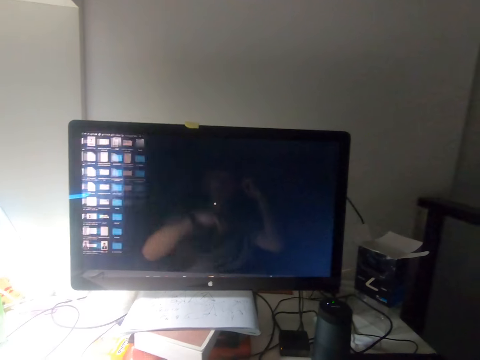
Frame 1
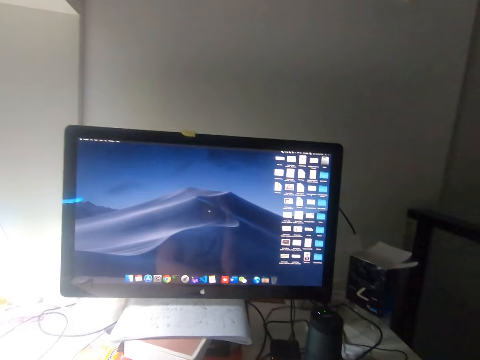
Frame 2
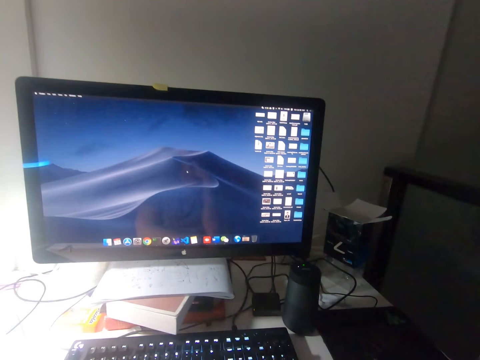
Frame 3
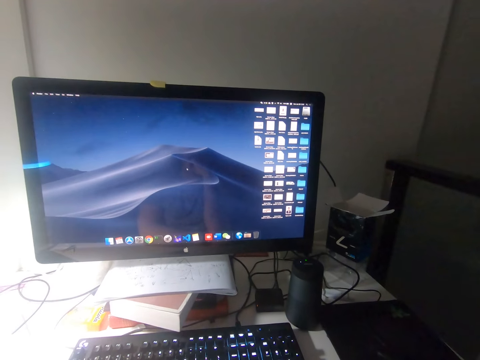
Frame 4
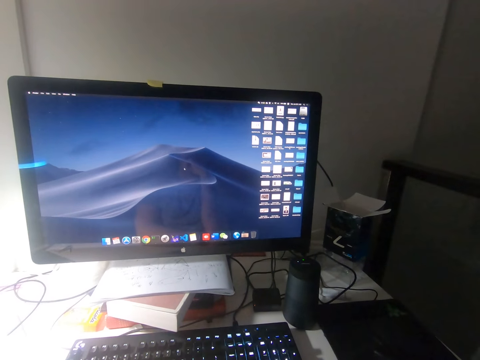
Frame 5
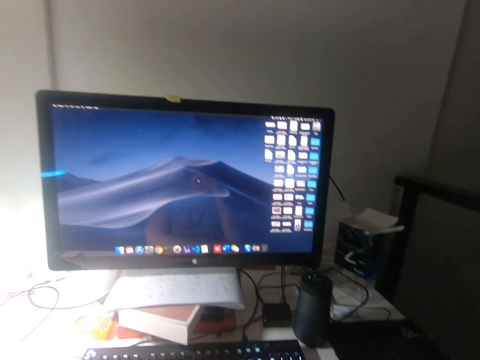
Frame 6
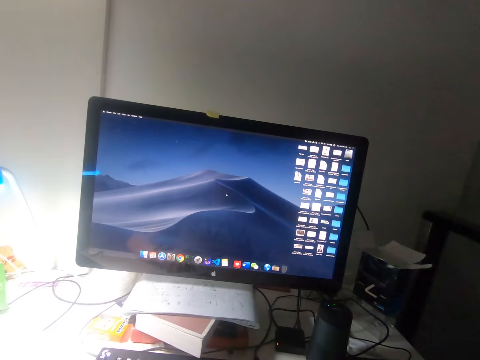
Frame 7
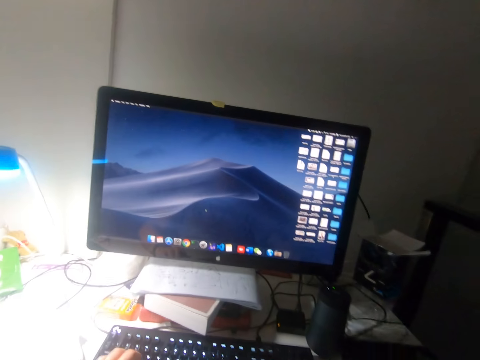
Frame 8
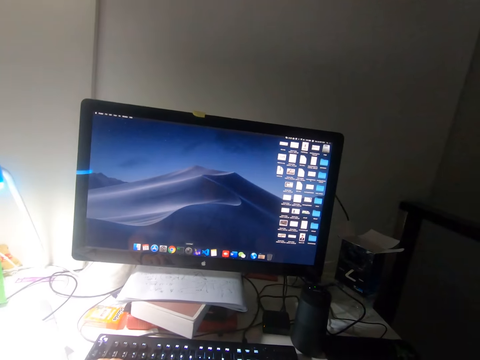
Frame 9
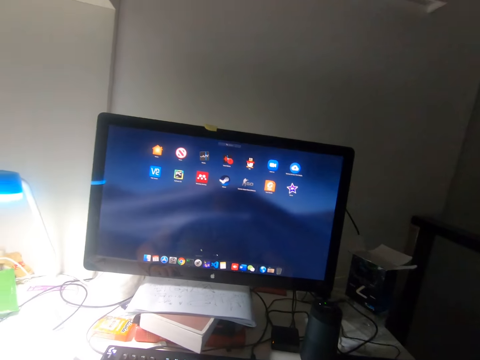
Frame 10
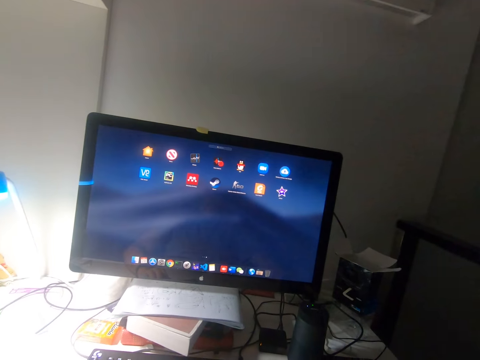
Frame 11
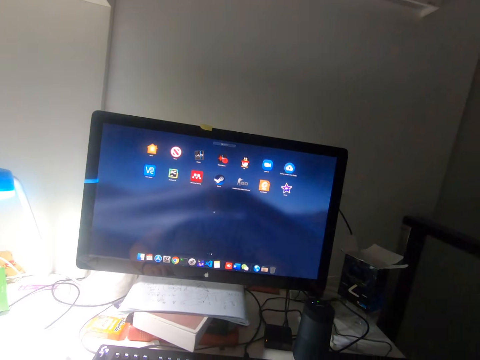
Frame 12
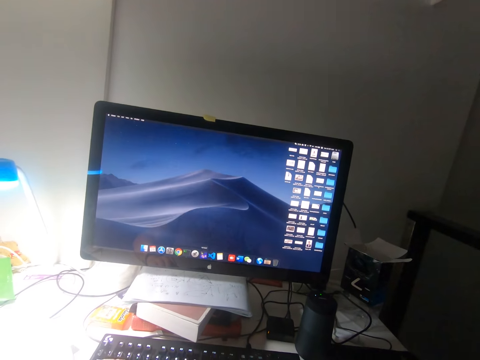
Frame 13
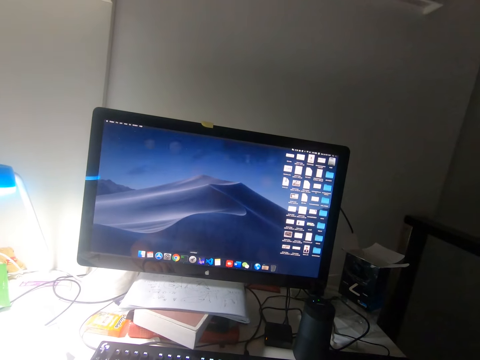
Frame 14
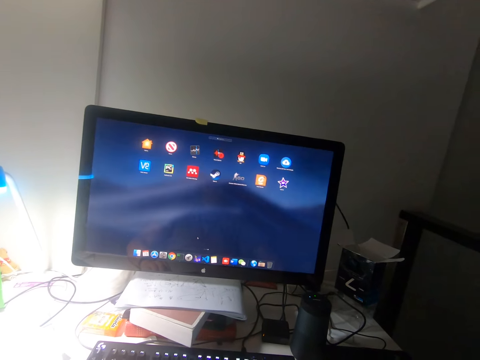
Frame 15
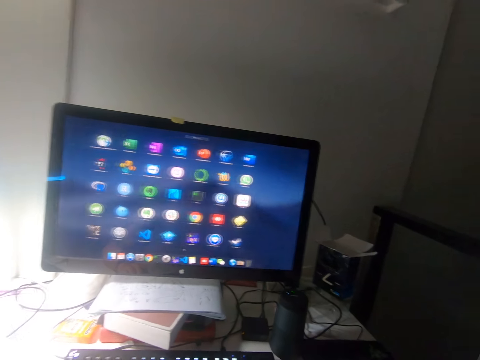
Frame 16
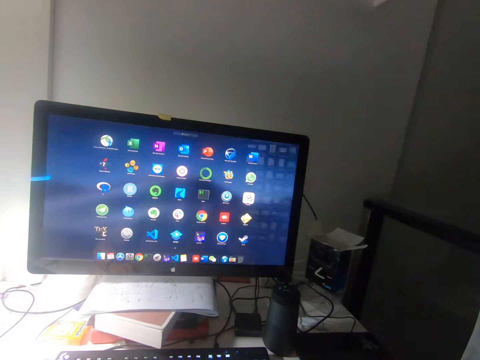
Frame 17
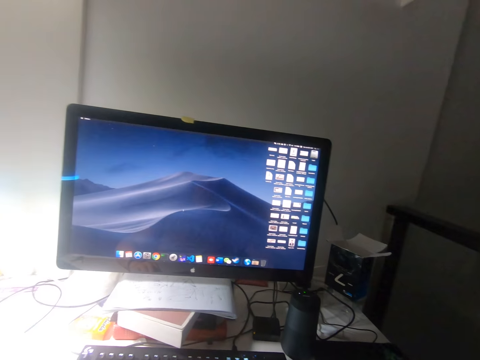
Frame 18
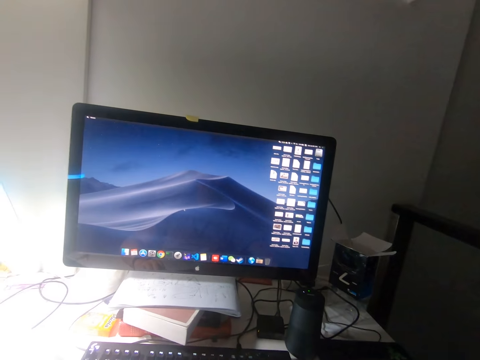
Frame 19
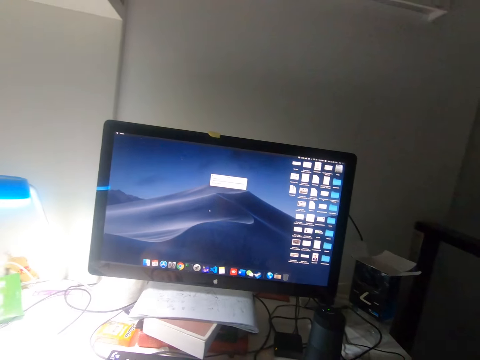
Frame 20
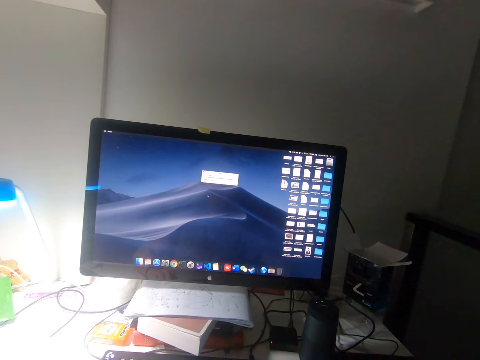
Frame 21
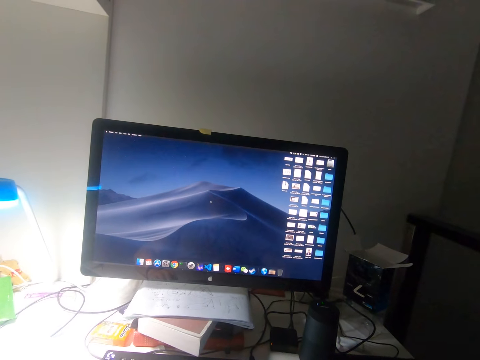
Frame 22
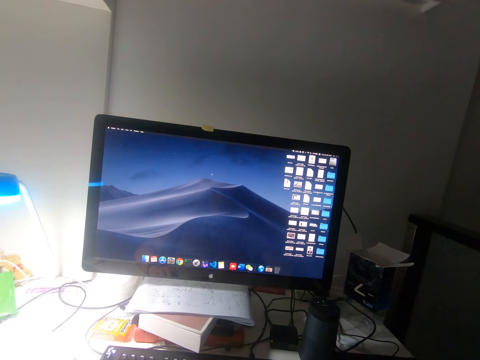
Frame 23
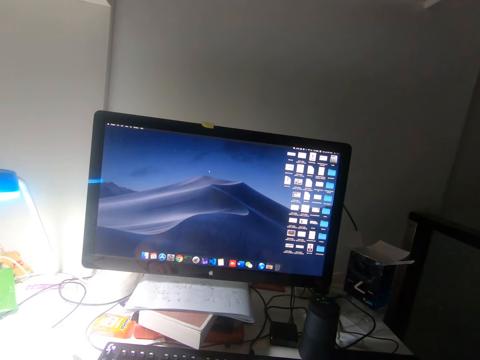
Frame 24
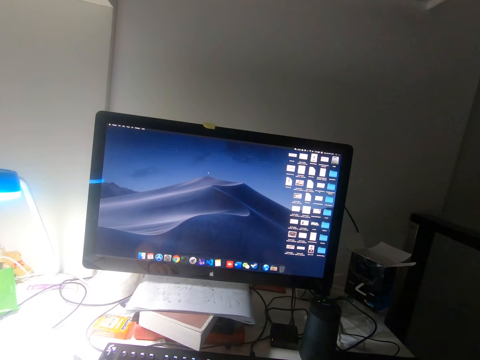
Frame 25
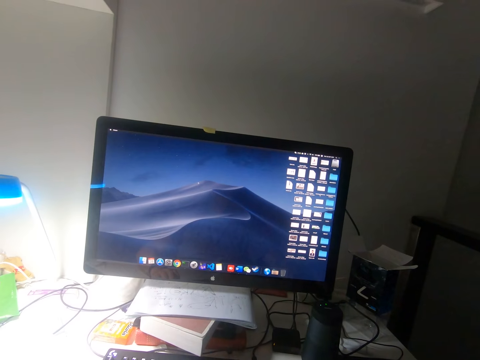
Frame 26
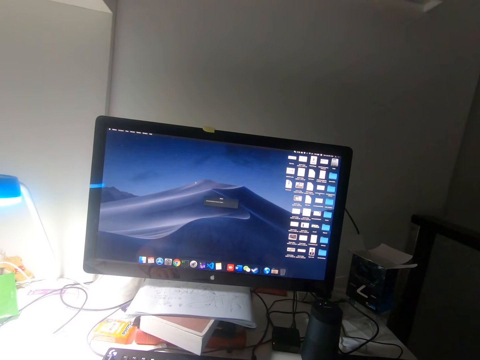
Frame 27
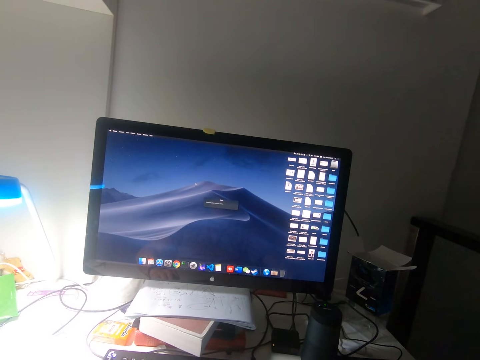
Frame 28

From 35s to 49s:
The camera wearer moves the cursor on the computer screen. They operate the computer.

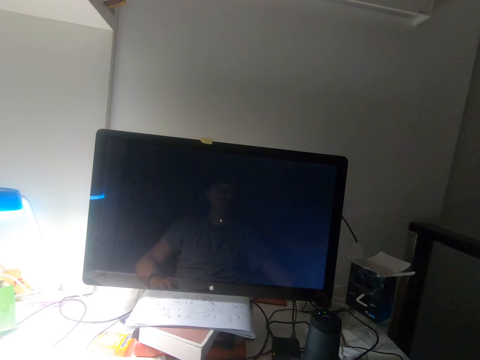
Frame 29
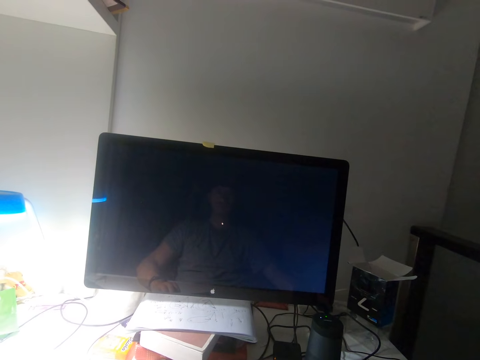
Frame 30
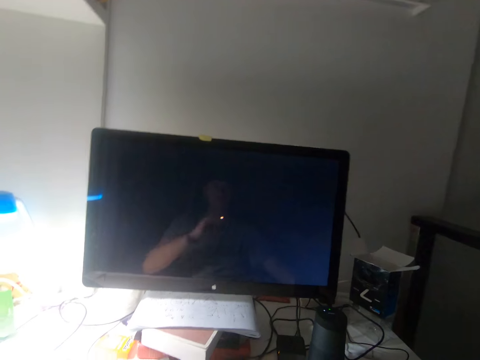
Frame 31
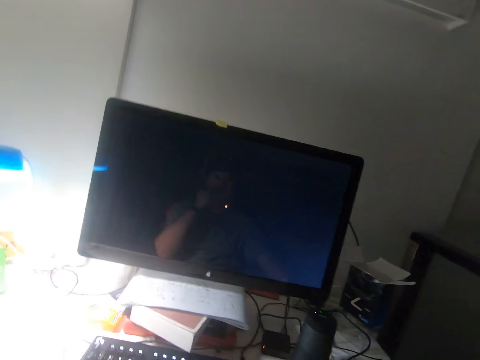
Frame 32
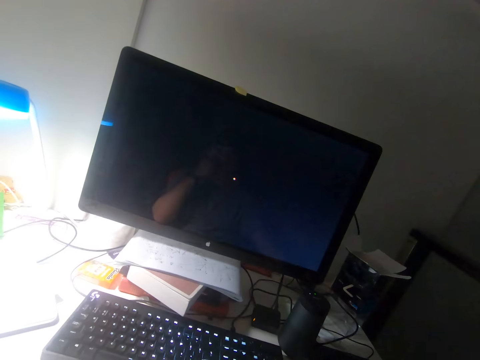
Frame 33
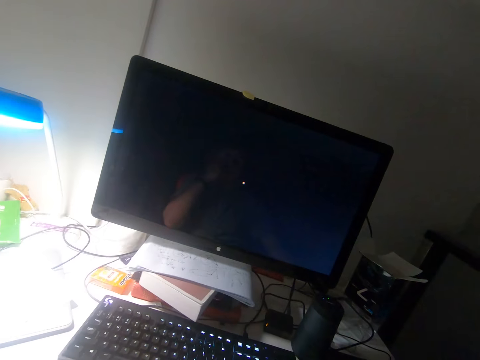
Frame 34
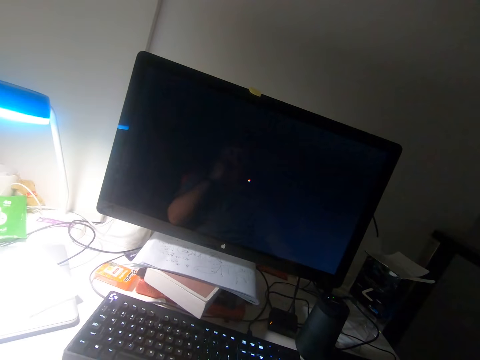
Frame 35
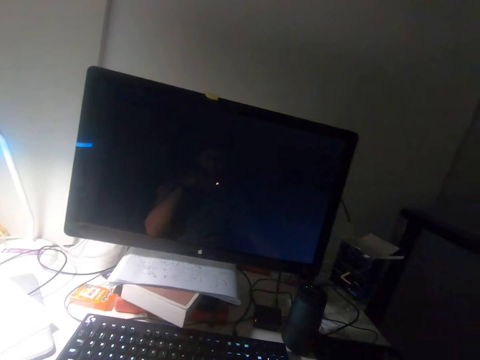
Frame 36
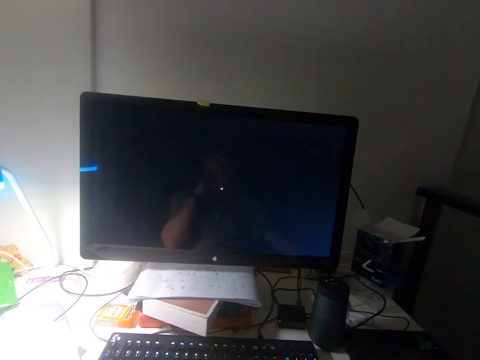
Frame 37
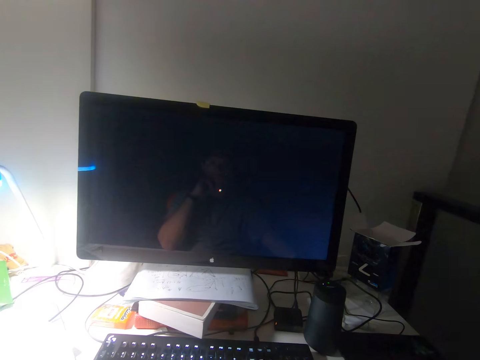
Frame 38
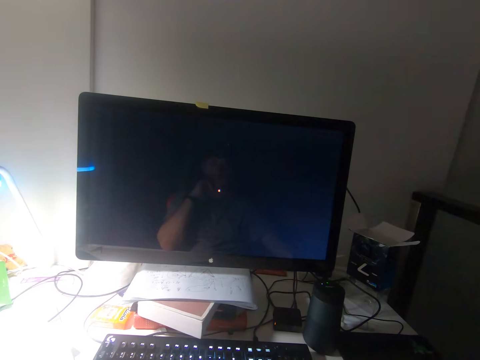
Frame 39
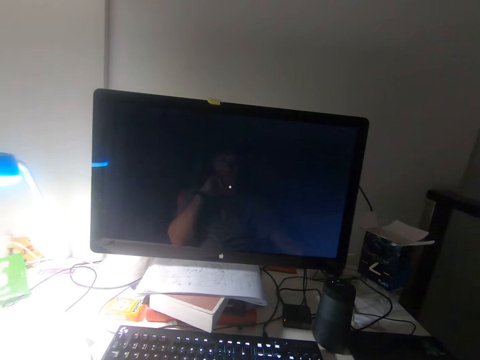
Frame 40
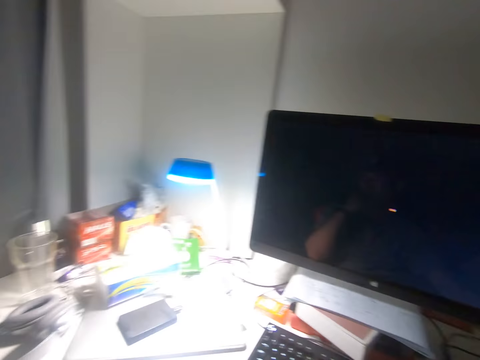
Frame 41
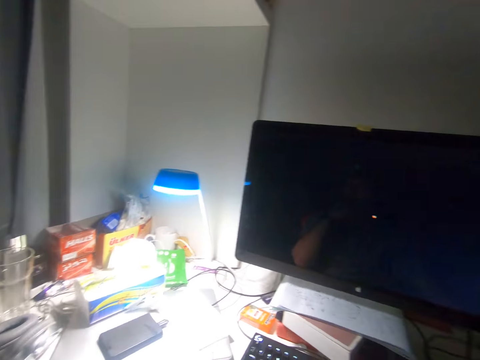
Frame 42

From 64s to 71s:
The camera wearer touches his face.

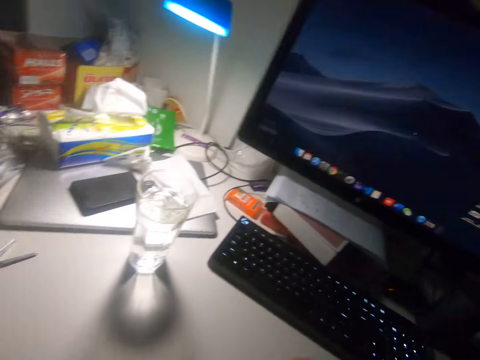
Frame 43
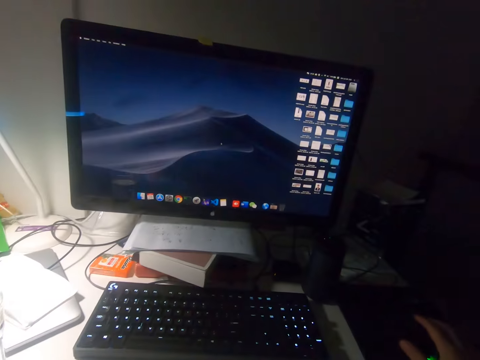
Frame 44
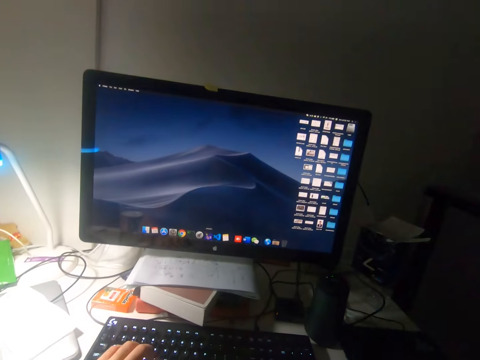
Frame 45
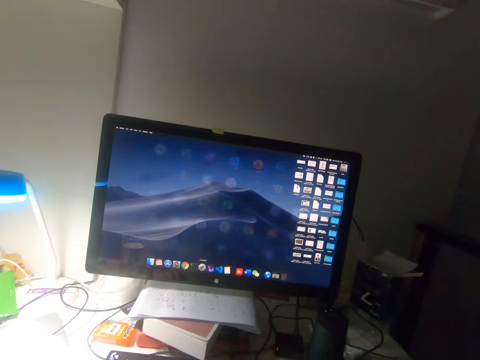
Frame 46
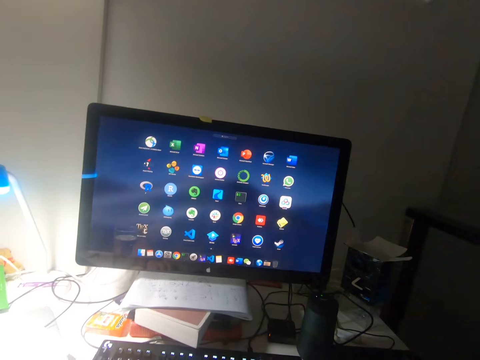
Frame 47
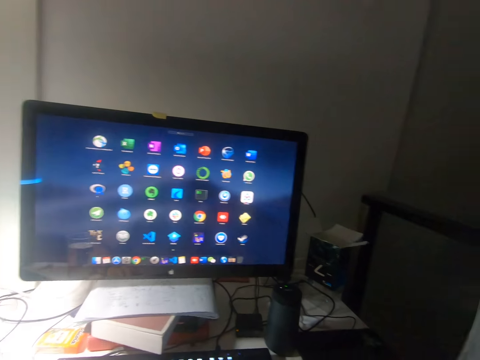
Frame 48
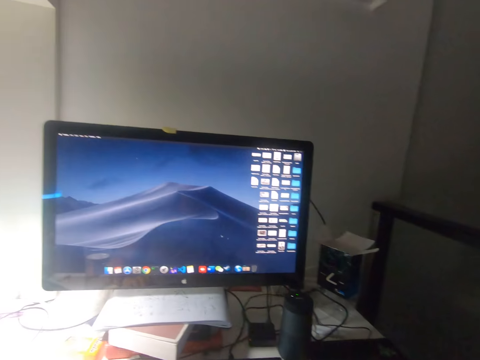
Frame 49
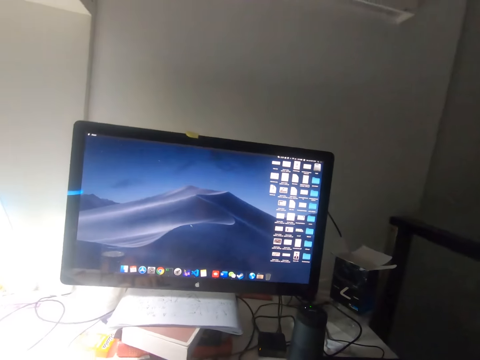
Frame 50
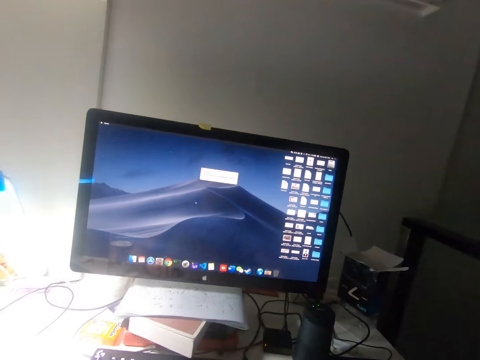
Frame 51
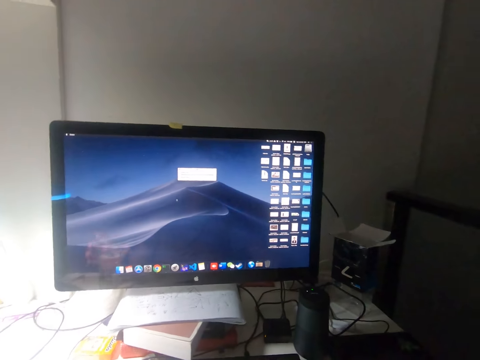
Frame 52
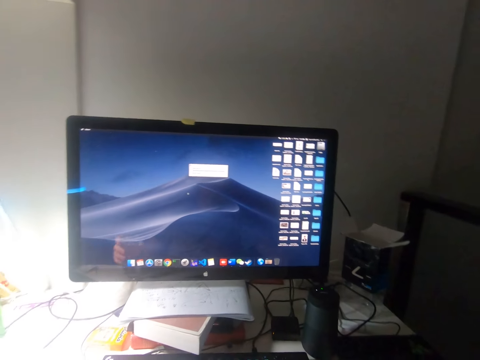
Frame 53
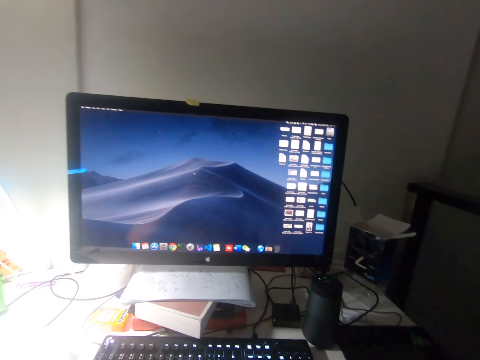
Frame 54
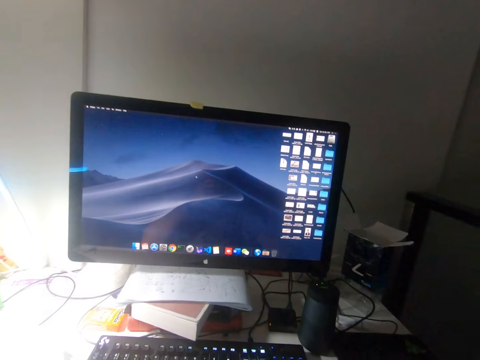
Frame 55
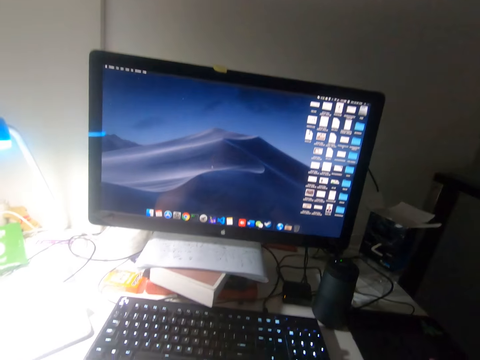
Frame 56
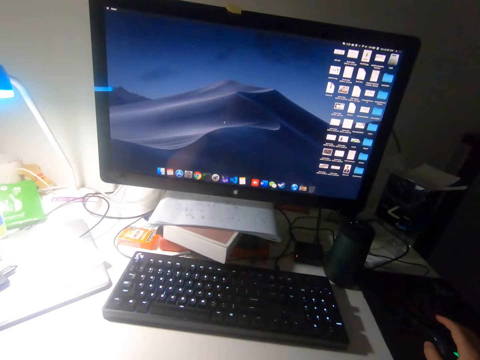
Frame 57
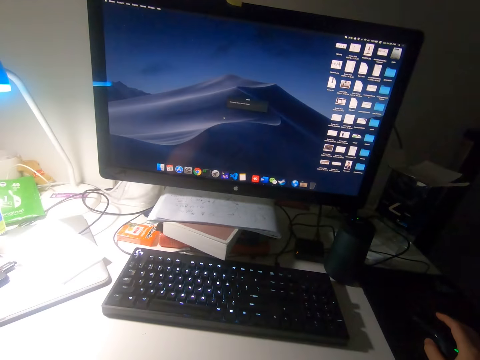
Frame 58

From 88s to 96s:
The camera wearer touches the keyboard. They move the cursor on the screen.
